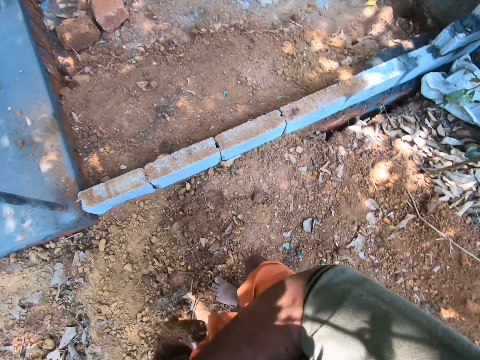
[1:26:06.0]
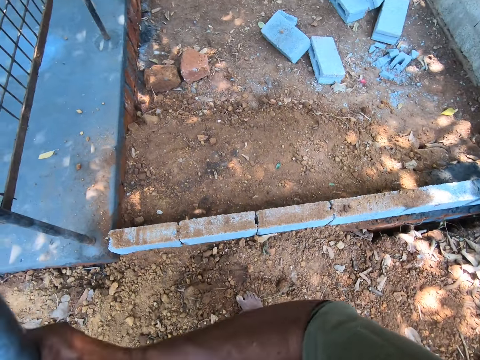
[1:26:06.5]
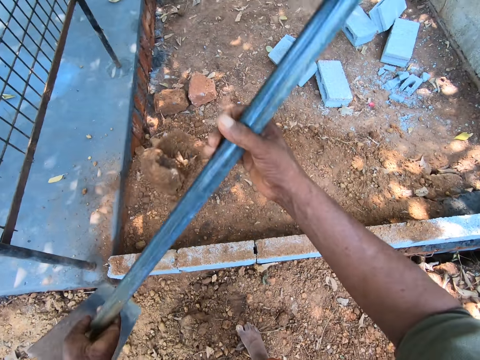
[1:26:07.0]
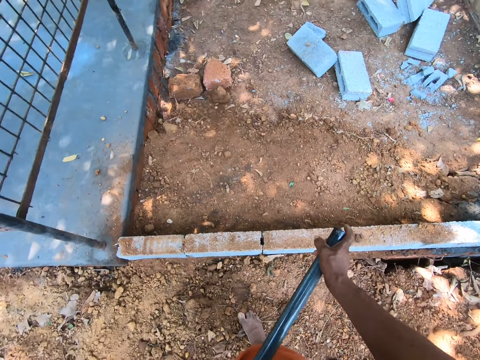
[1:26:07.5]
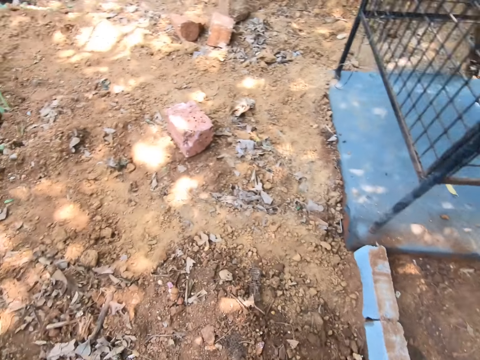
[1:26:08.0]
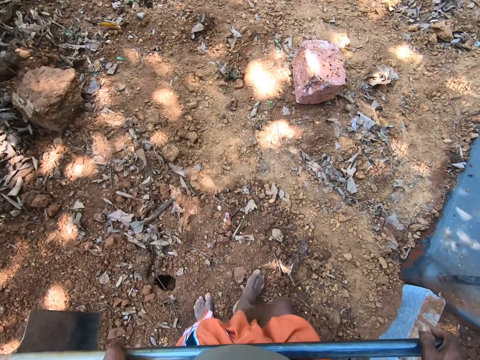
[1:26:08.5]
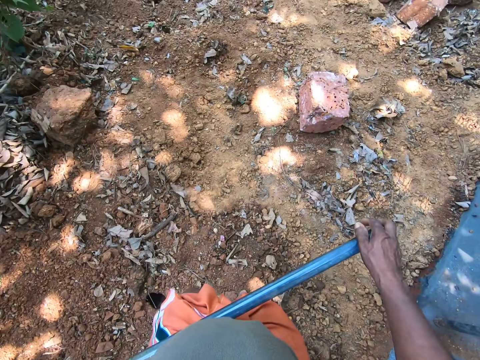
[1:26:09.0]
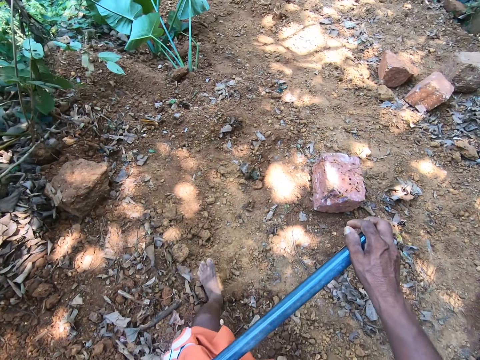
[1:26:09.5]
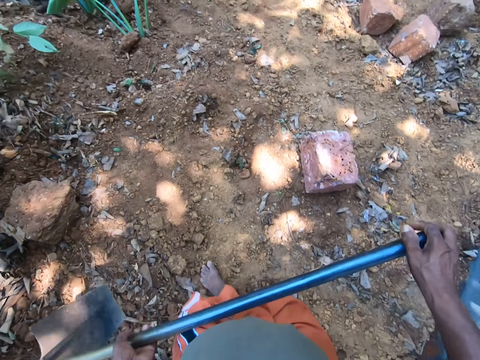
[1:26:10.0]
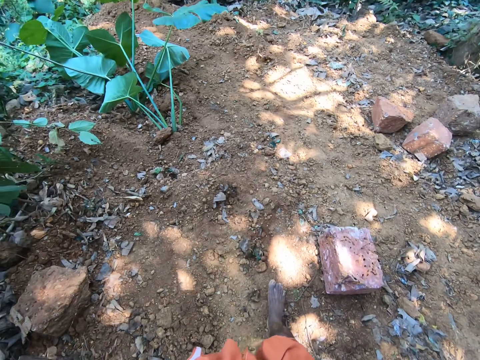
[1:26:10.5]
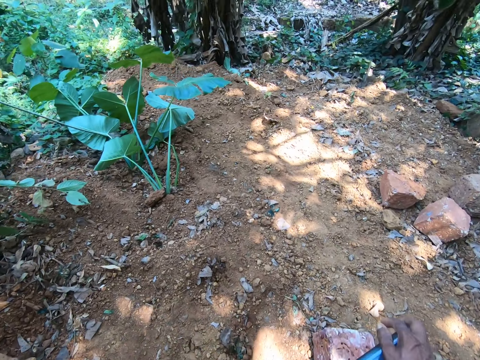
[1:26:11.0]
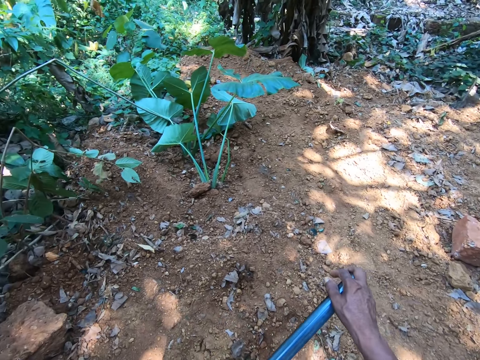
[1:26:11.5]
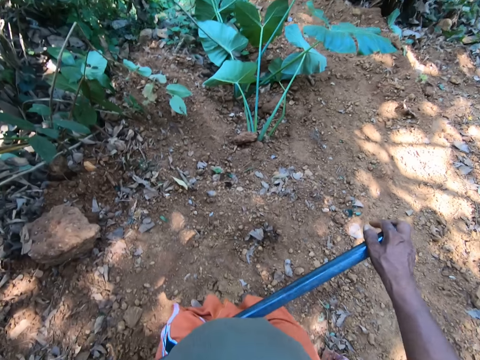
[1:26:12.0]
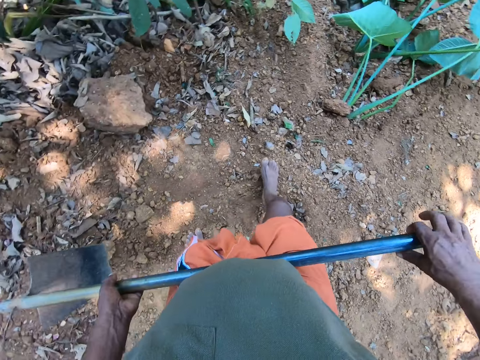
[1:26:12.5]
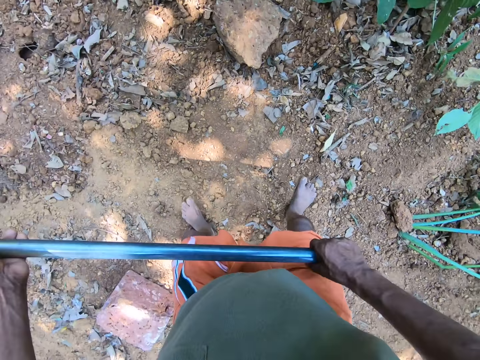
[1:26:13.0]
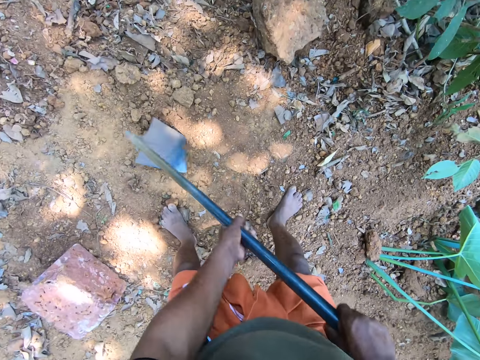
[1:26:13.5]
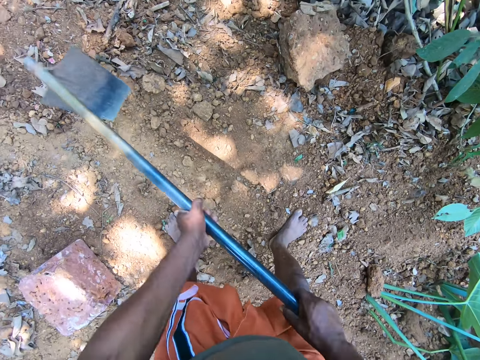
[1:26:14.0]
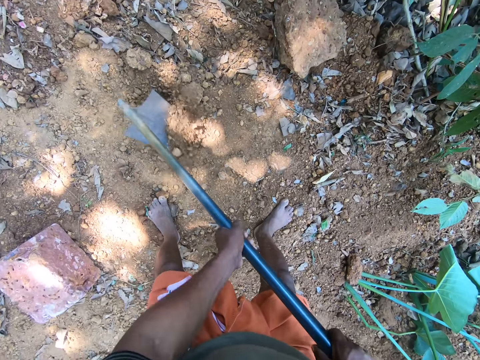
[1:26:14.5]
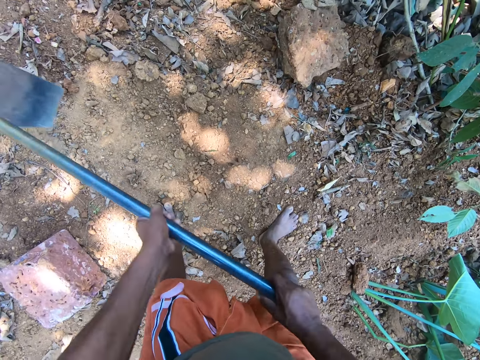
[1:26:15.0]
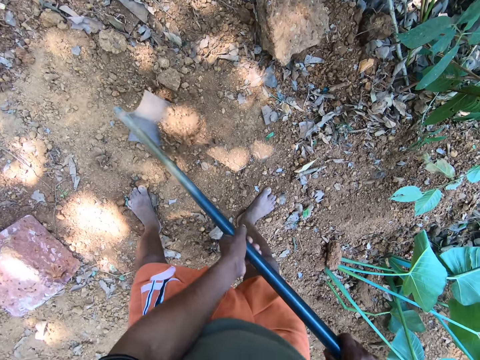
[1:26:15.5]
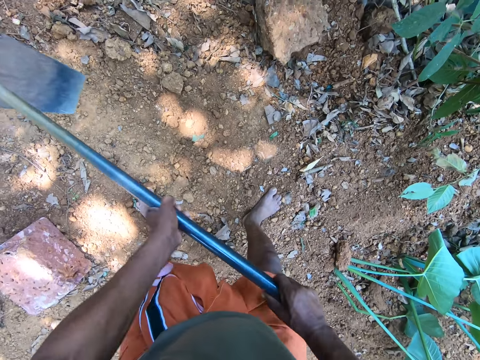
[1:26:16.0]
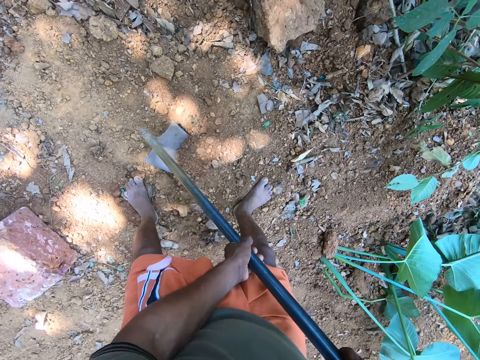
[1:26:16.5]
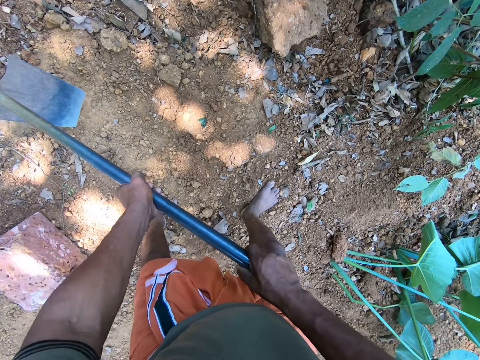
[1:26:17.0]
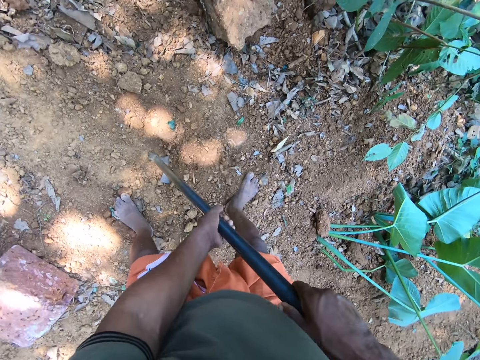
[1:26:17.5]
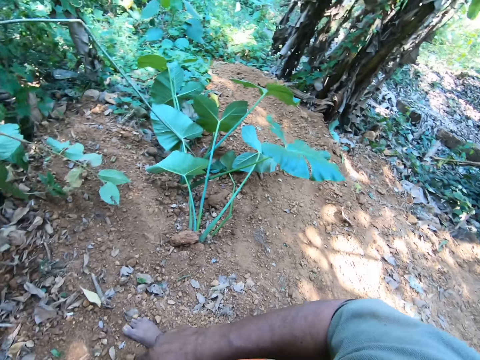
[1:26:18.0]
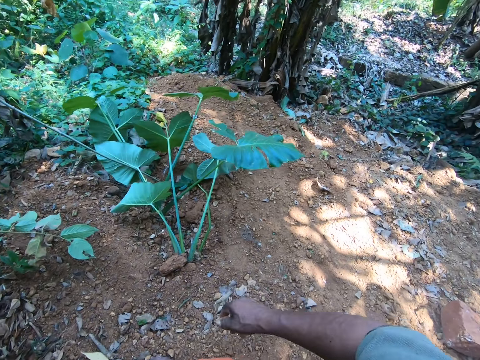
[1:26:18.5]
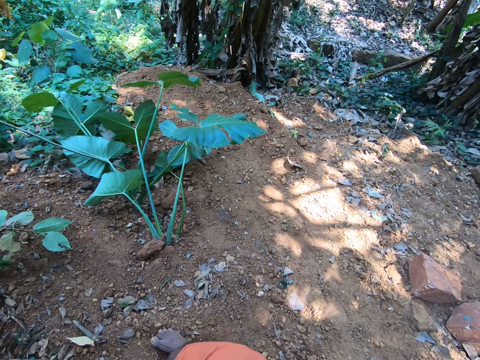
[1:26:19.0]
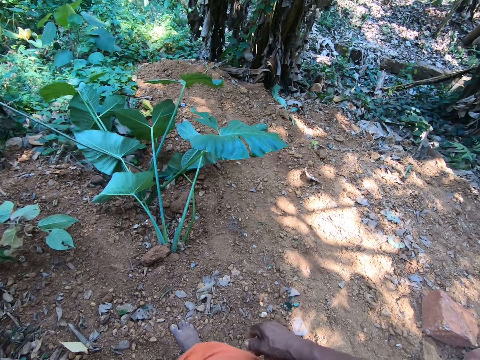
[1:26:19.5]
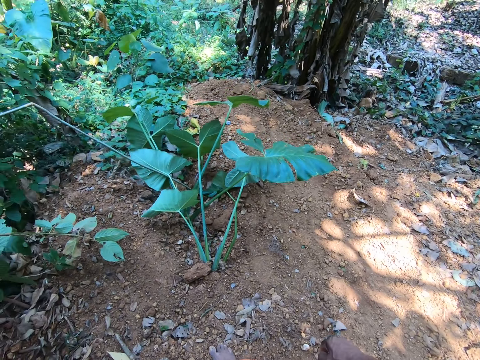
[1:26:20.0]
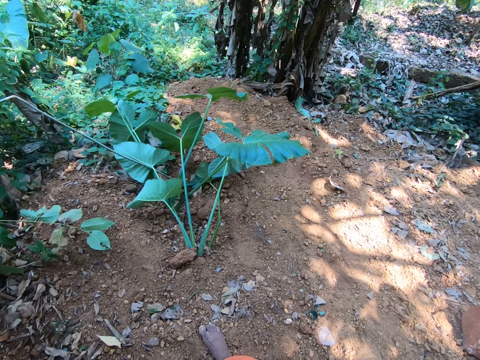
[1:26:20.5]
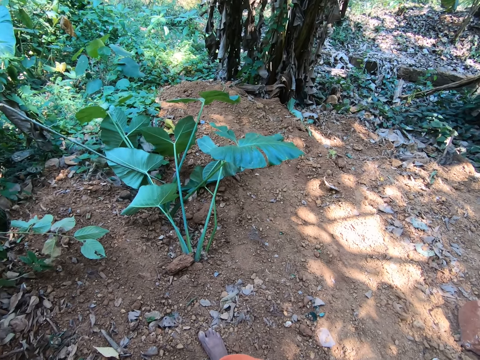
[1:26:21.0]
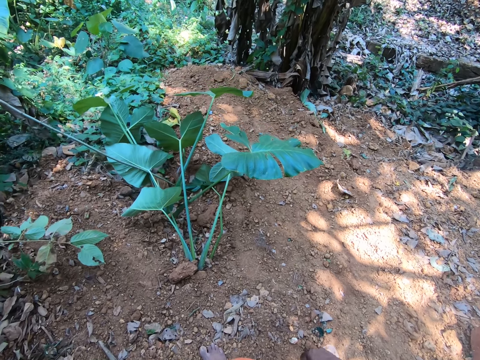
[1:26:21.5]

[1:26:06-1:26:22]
The camera wearer throws soil with the hoe in his right hand. He throws a stone with the hoe in both his hands. He walks back. He shapes the soil with the hoe in his hands. He digs with the hoe in both hands. He looks sideways.

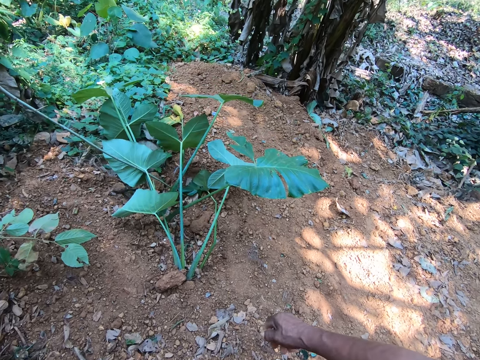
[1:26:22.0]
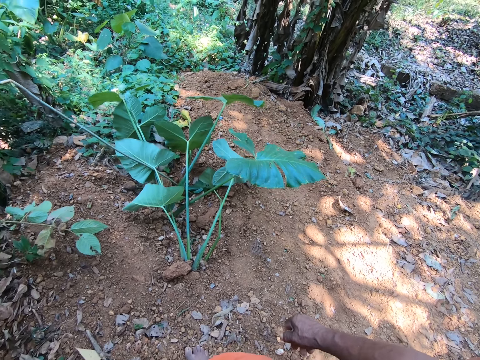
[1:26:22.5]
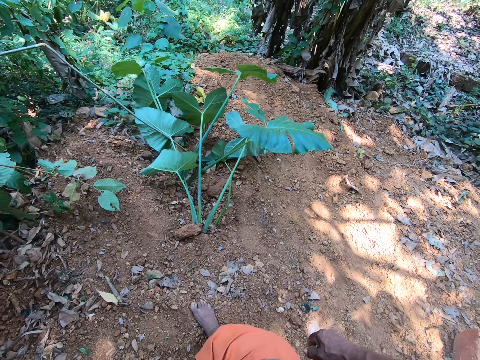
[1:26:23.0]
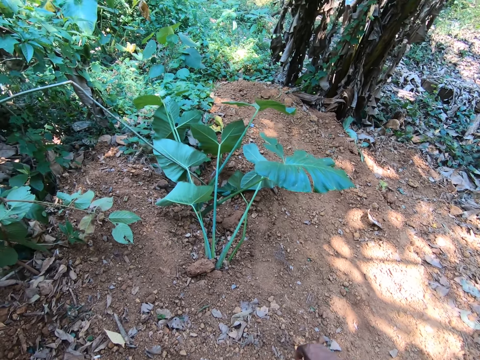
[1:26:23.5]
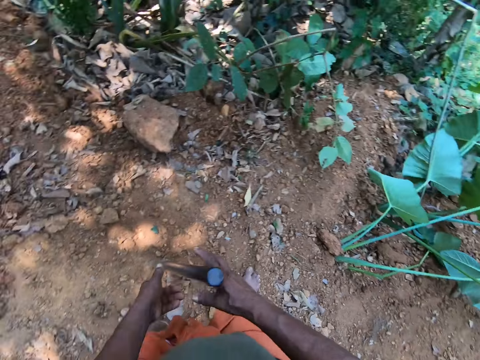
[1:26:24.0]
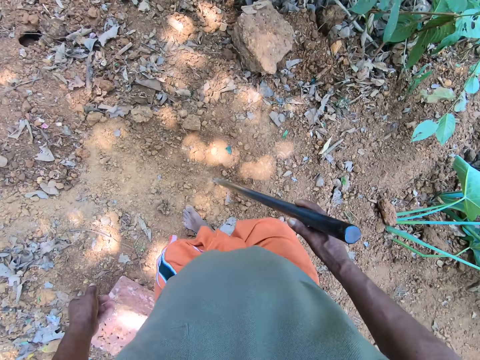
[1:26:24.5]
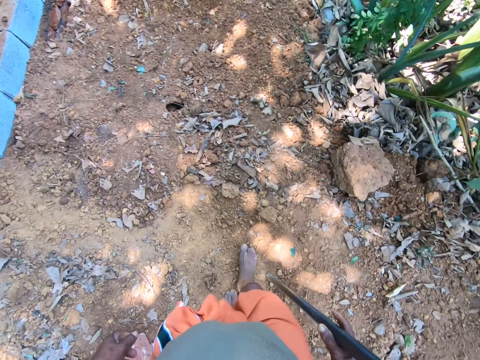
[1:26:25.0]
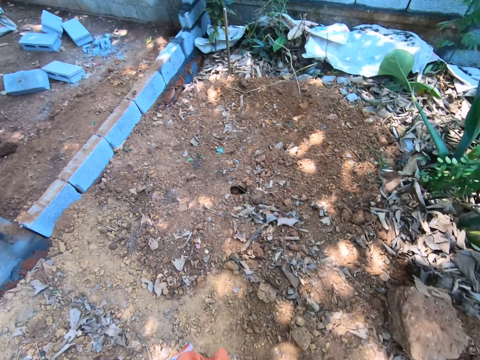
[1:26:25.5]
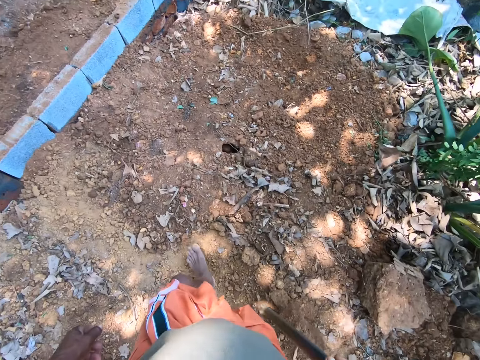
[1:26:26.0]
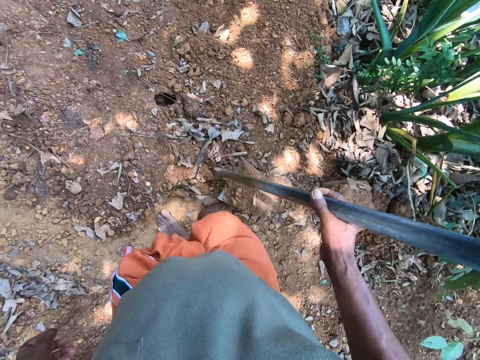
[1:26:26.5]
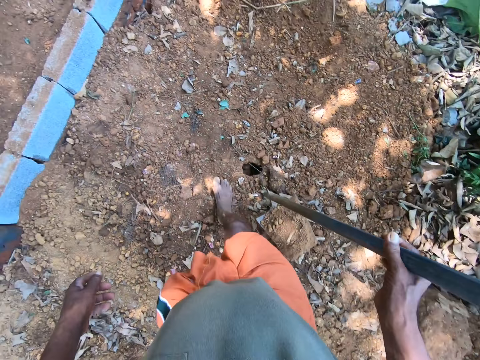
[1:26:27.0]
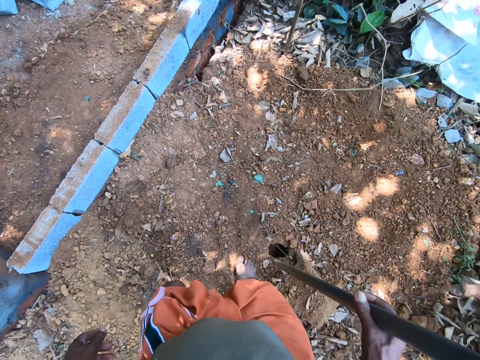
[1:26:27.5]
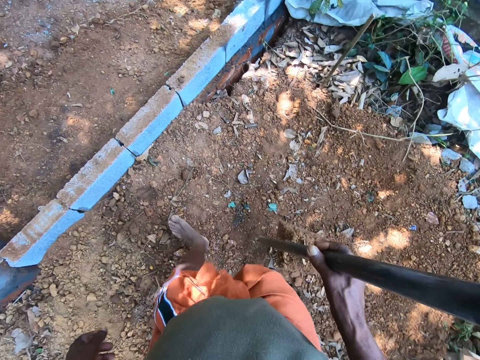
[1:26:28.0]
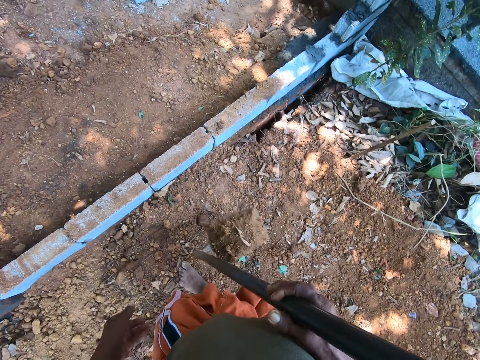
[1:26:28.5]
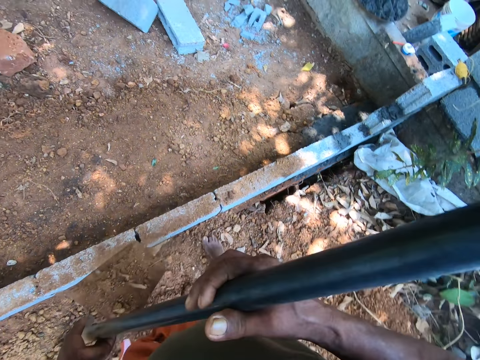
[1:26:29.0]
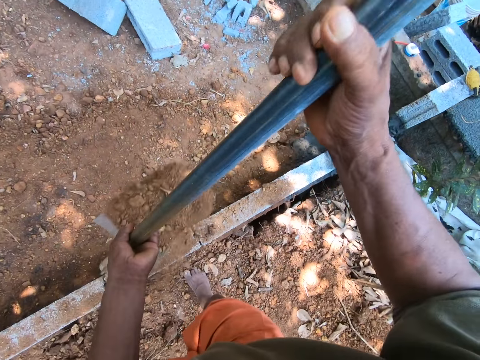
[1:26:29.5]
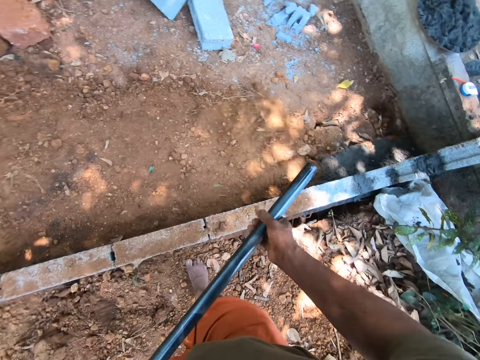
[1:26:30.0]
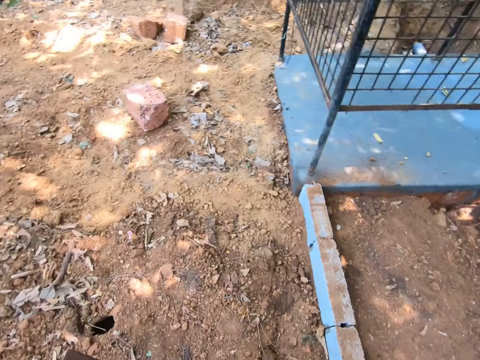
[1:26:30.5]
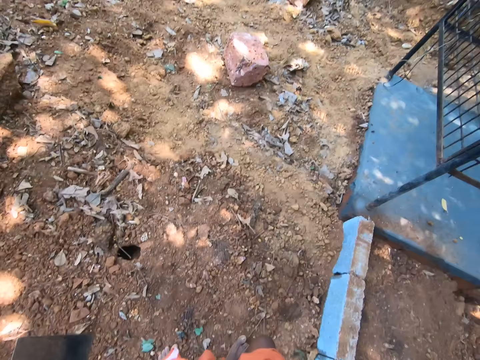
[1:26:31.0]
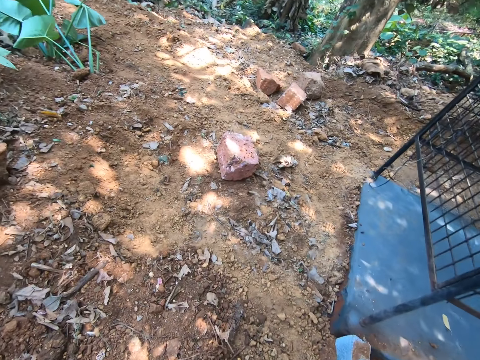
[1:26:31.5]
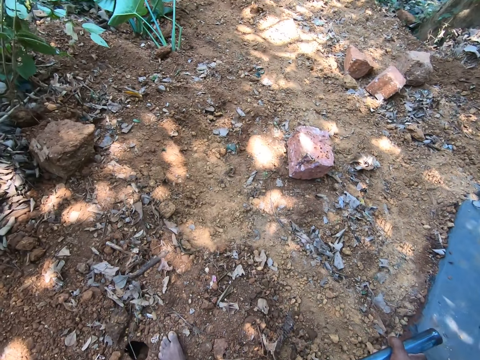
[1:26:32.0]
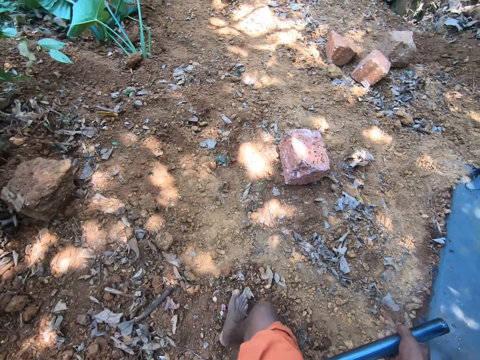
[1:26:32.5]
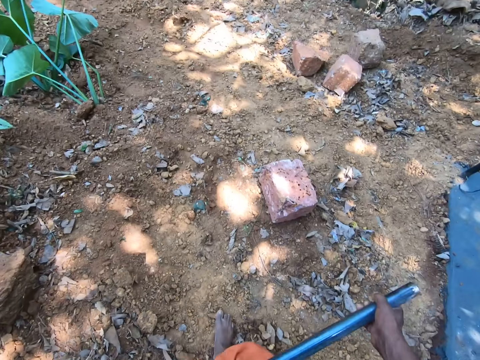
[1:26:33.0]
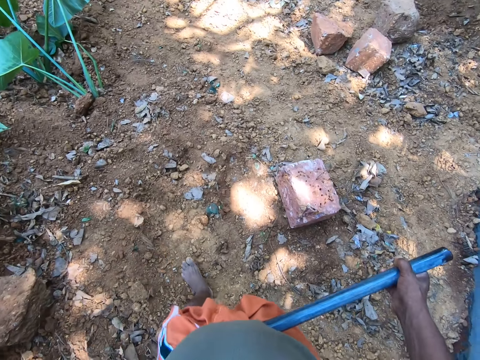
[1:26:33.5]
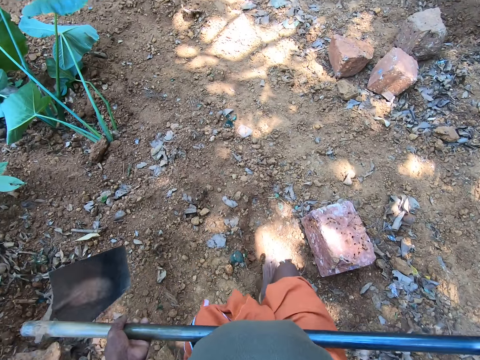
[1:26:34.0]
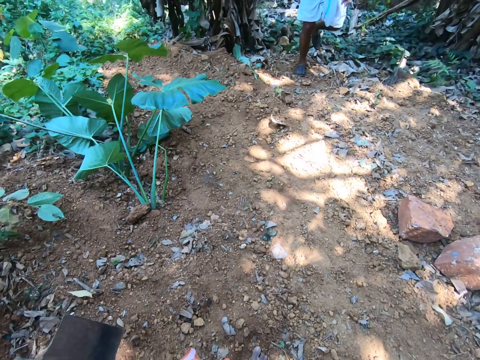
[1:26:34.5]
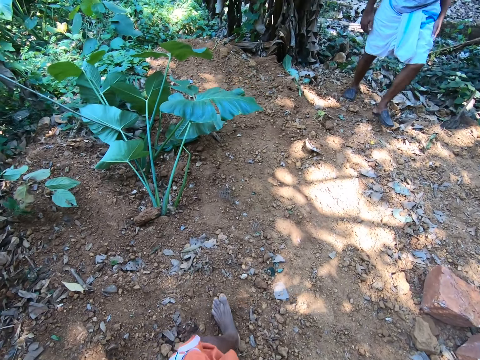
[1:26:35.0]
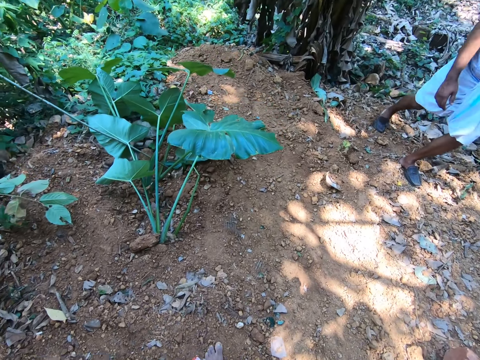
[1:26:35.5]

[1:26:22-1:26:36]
The camera wearer holds the hoe with his right hand. He carries sand with the hoe. He throws soil with the hoe in his right hand. He walks back. He holds the hoe in both hands.
